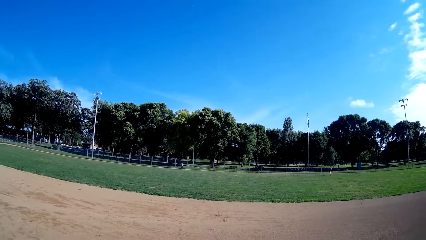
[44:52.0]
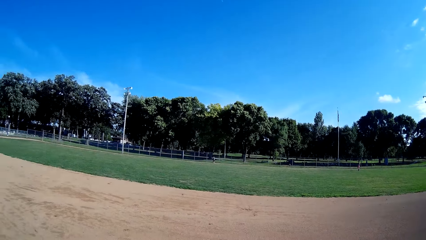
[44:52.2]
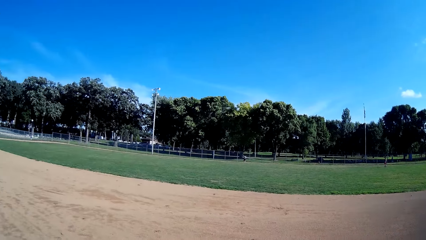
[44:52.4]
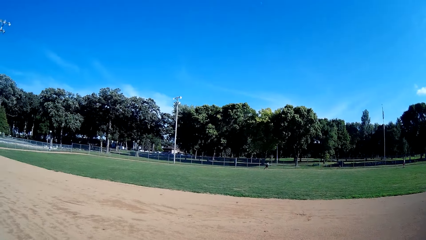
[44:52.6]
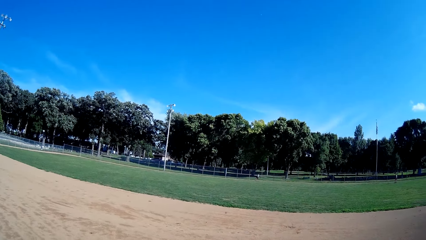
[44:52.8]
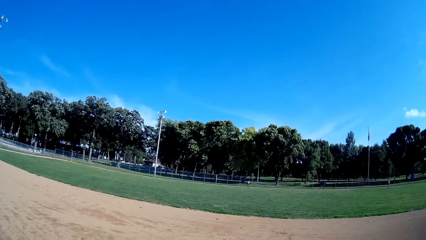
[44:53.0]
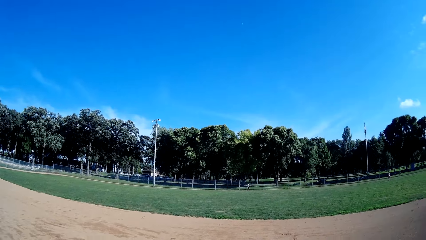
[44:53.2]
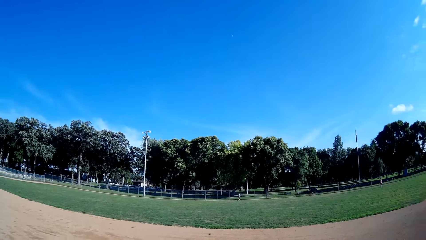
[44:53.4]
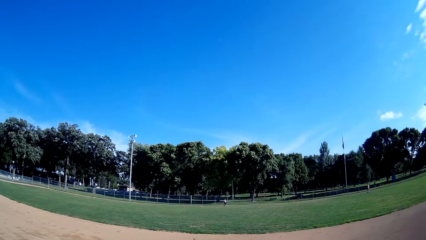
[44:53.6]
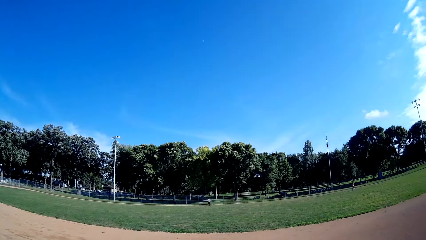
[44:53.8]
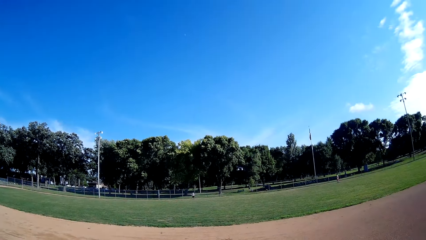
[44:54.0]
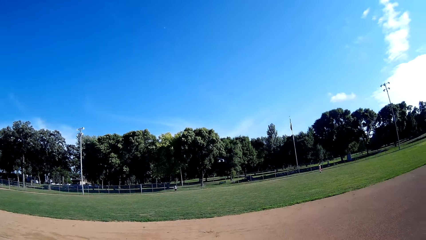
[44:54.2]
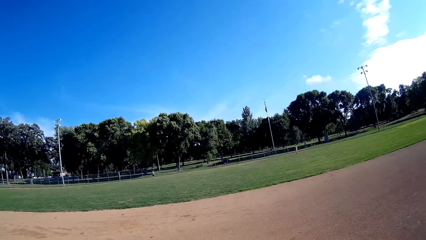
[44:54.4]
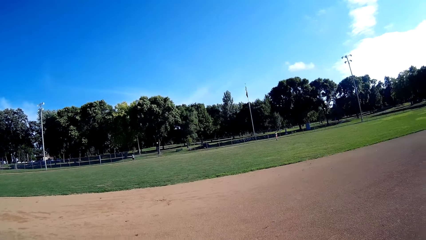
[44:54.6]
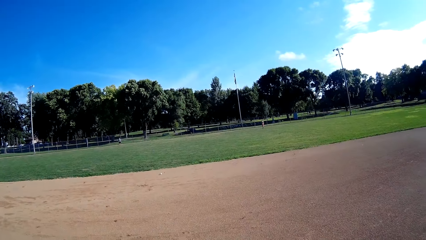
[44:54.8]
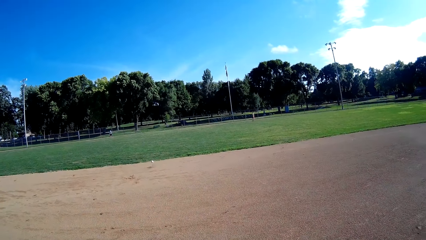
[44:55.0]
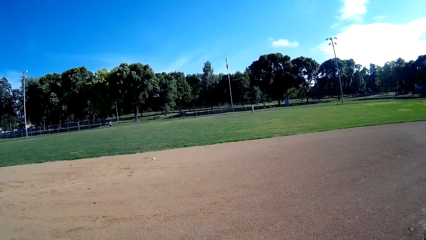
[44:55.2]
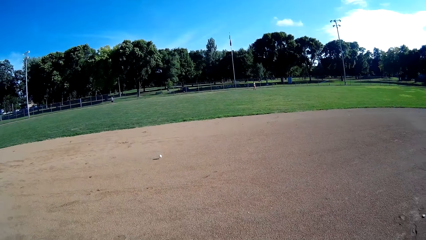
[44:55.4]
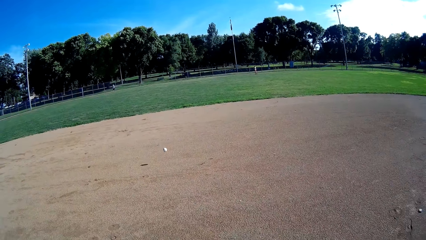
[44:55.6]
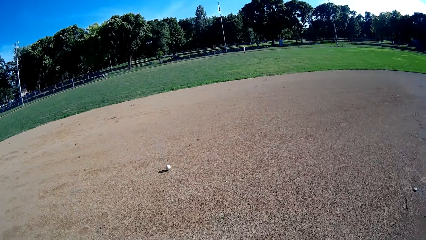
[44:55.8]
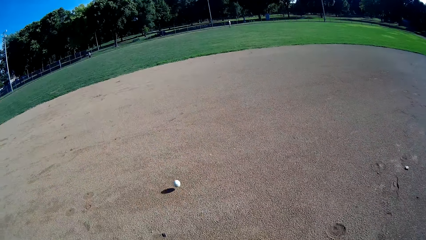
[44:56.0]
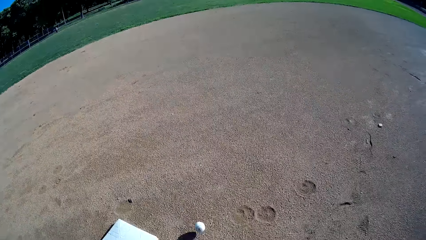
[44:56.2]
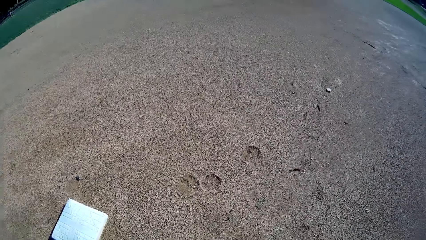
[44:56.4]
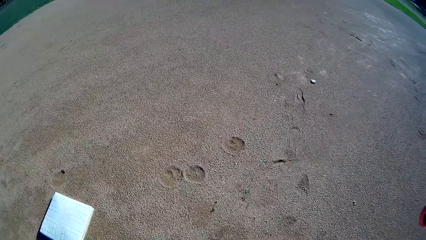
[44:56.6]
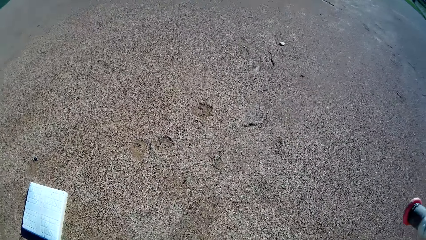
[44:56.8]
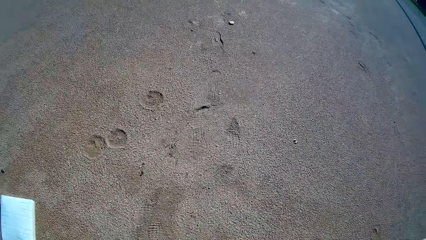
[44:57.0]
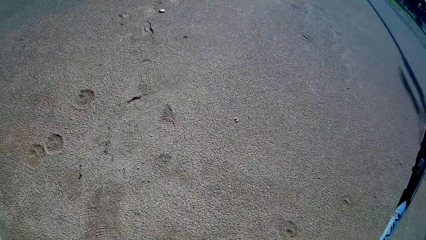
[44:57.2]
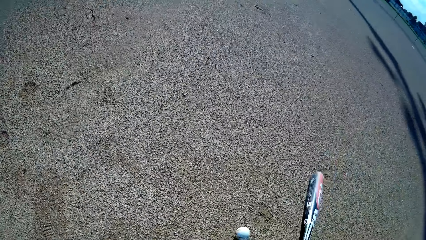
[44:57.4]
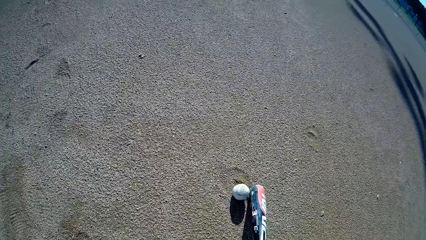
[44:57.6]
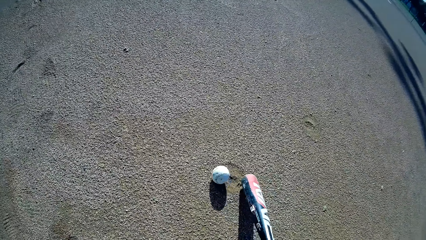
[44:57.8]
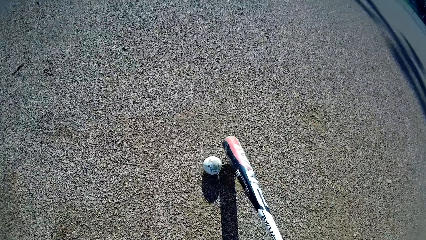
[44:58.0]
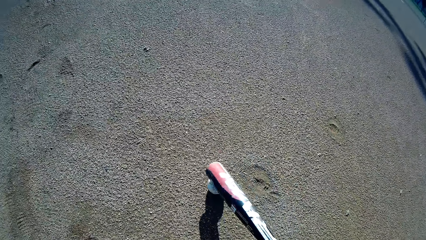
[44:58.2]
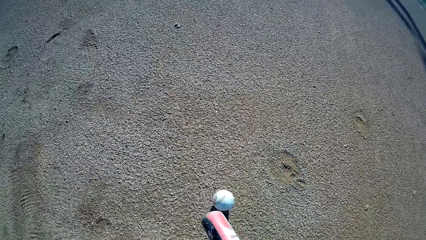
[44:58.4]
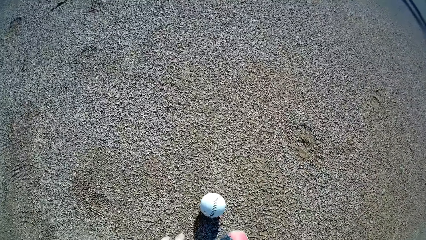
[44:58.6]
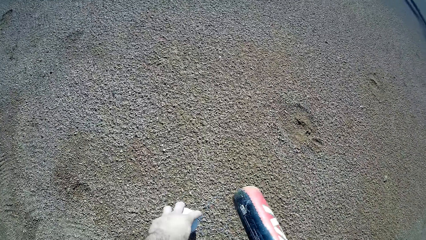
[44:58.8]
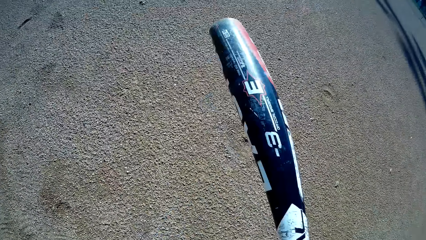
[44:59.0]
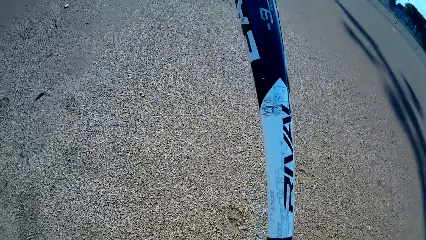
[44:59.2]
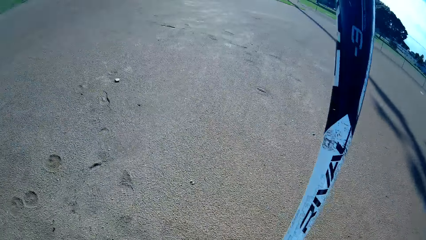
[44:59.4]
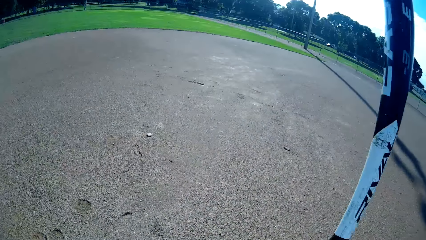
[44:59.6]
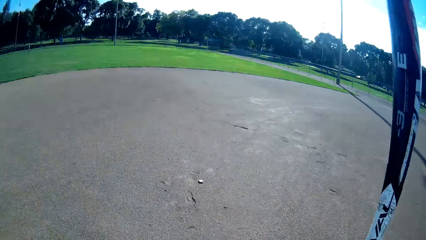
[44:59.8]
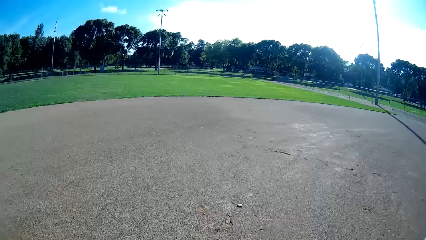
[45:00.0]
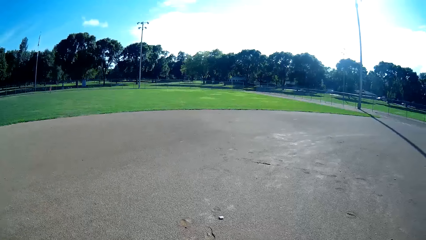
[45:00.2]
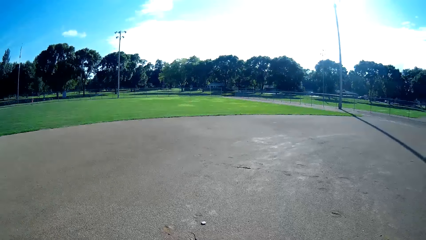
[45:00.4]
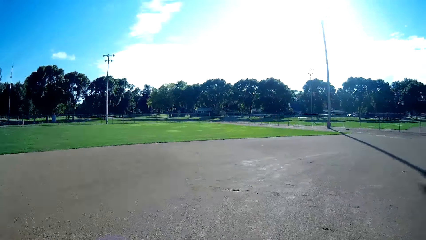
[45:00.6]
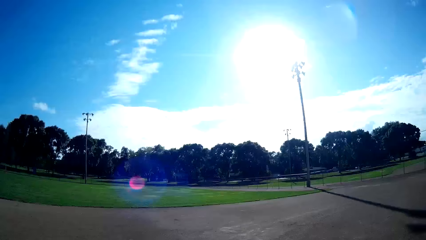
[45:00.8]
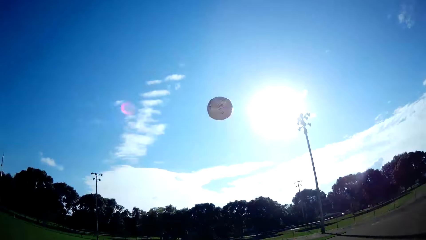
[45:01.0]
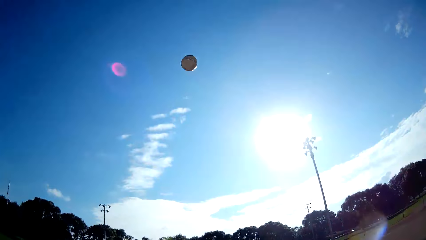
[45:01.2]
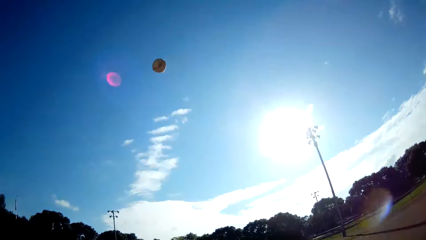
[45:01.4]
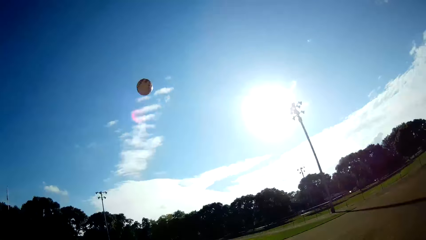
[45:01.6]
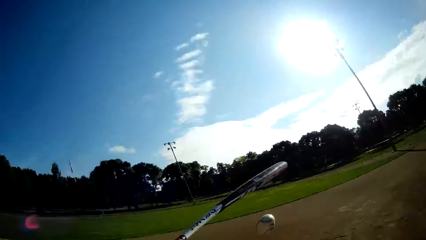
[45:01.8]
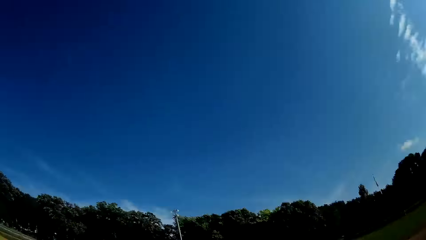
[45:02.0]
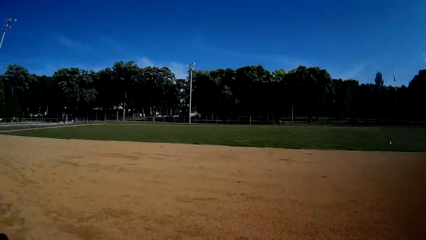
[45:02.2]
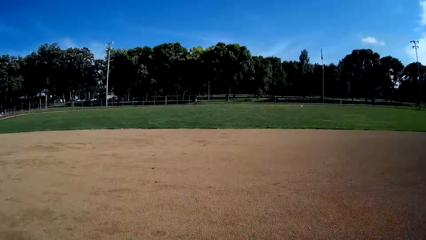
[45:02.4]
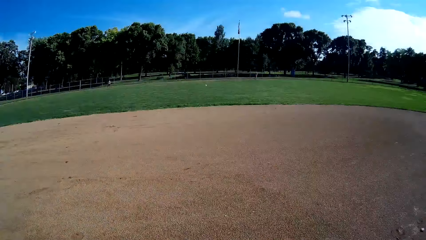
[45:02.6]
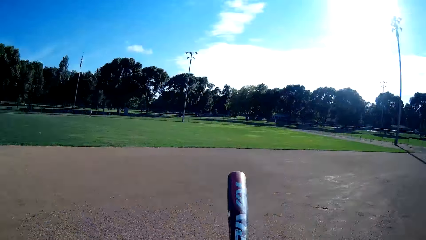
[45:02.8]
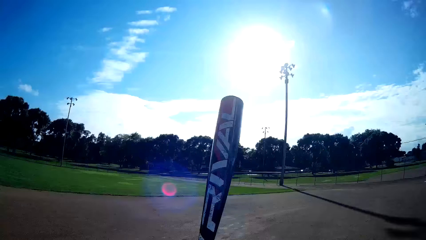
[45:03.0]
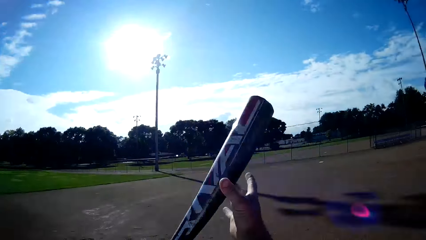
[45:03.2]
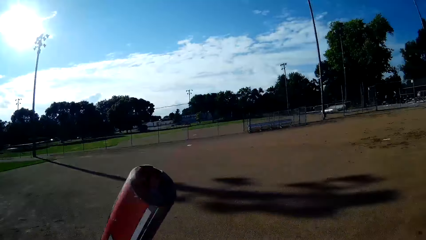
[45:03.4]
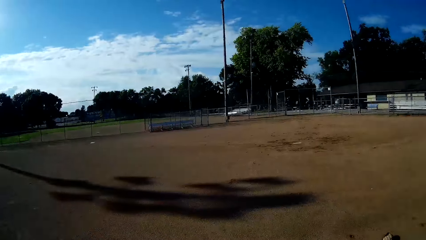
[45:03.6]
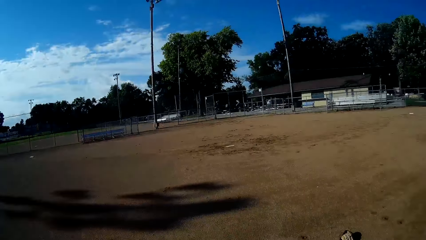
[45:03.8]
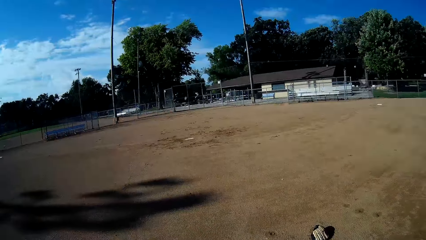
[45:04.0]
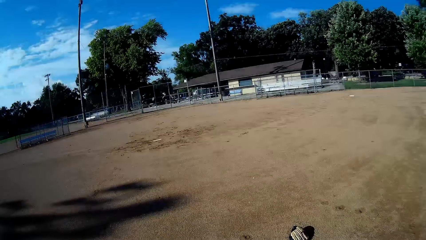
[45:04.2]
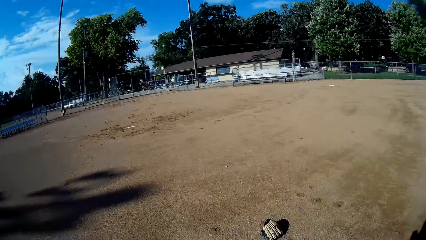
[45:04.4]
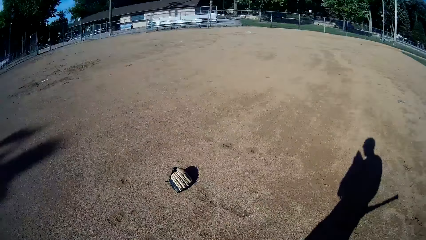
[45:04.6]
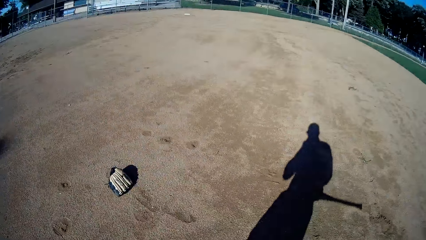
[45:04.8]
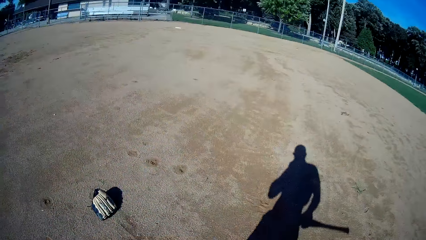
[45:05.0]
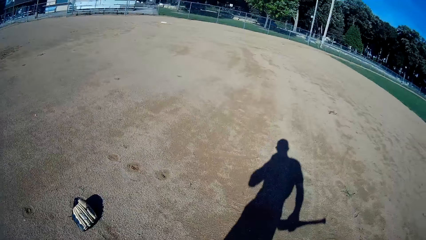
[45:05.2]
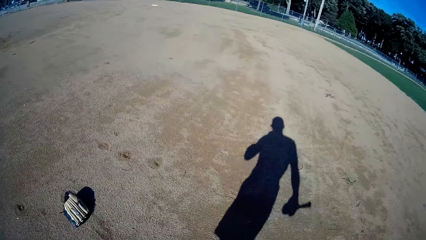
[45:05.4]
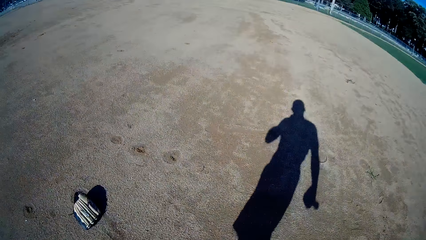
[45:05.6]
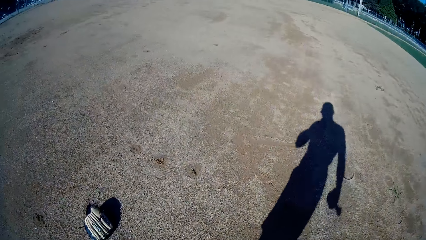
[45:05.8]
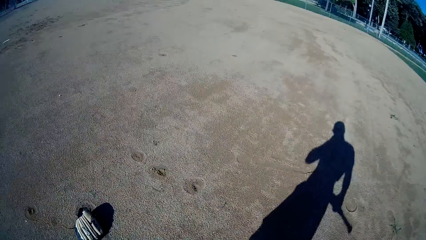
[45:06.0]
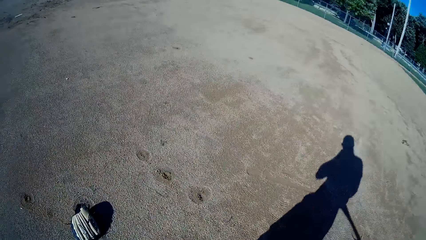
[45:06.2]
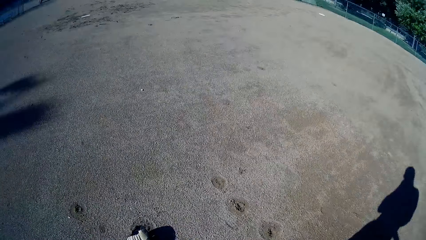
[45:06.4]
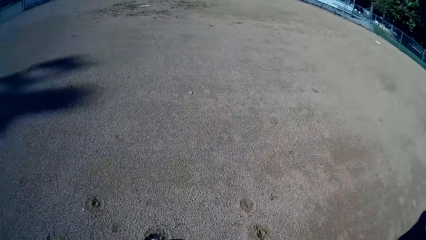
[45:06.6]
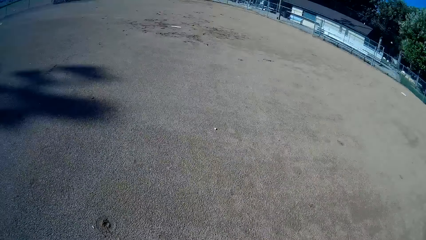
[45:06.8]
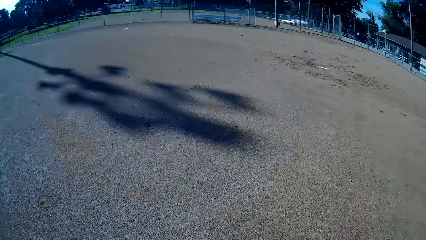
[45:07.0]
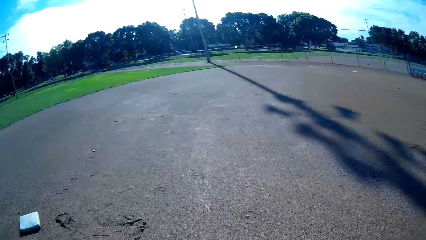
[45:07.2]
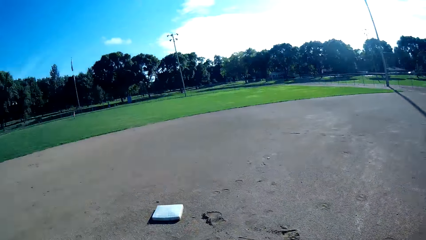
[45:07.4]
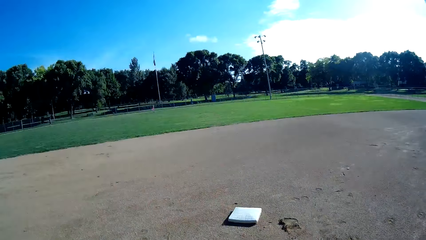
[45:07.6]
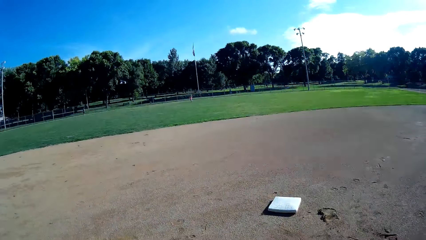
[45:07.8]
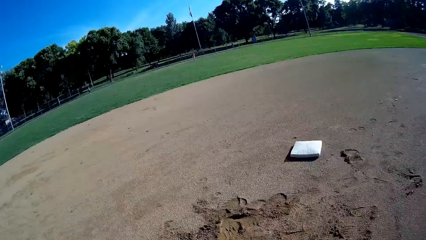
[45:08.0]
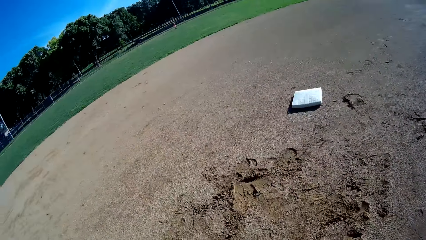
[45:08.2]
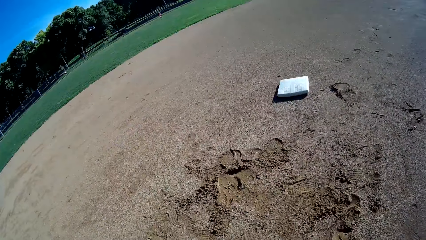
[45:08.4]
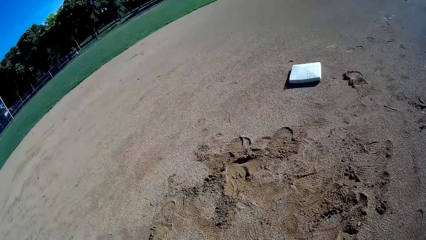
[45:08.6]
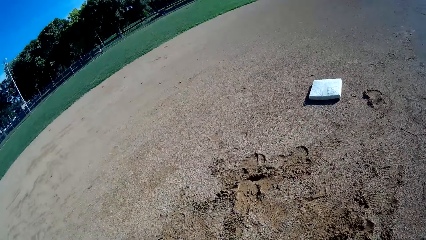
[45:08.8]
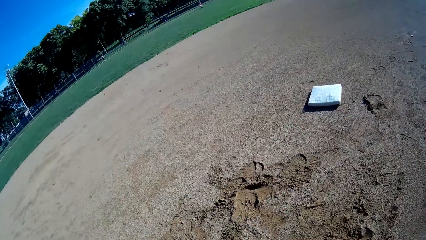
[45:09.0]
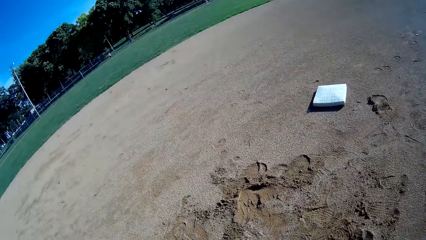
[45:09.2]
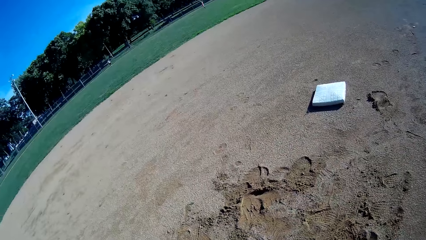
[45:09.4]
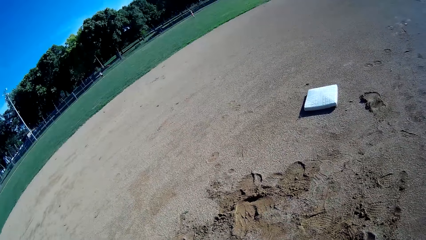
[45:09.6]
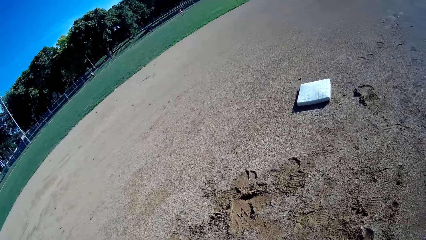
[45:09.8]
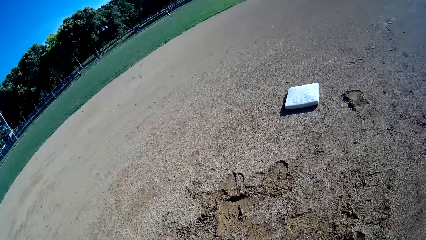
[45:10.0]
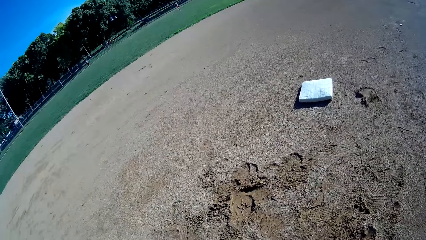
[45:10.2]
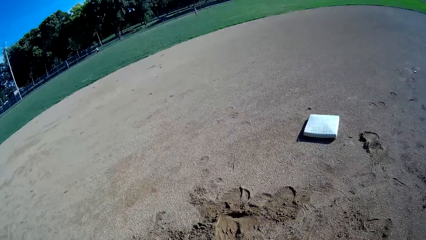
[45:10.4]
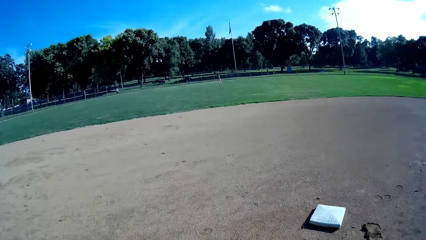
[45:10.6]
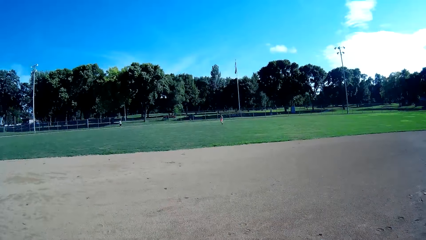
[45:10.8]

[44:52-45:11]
A man throws a baseball to the camera wearer. The camera wearer stops the baseball with the baseball bat. They hold the ball with the baseball stick. They pick up the ball from the ground. They throw the ball in the air. They play the baseball to the man.
